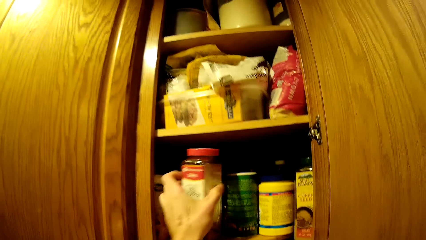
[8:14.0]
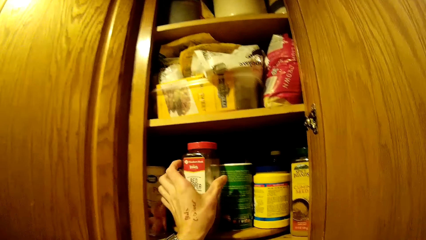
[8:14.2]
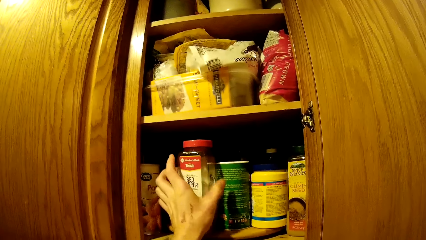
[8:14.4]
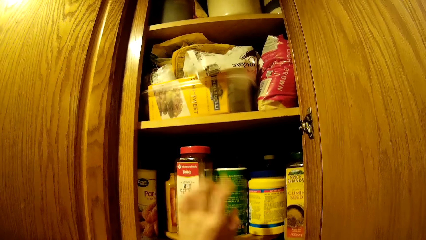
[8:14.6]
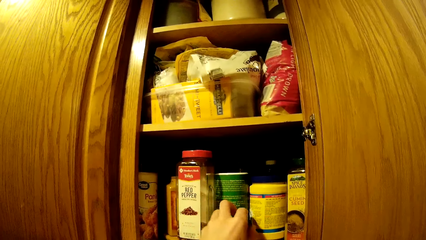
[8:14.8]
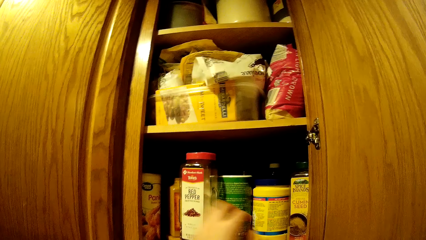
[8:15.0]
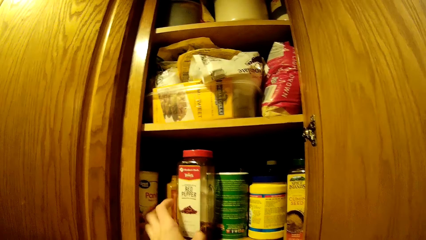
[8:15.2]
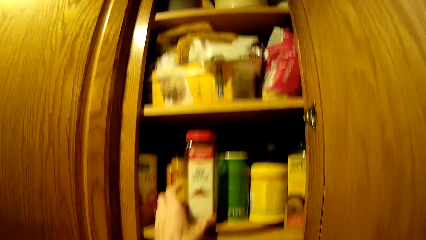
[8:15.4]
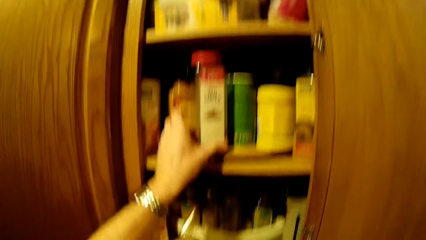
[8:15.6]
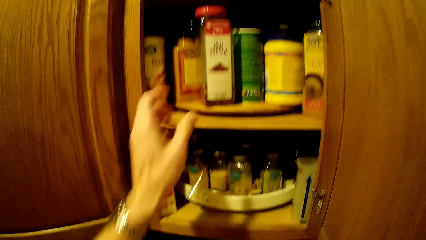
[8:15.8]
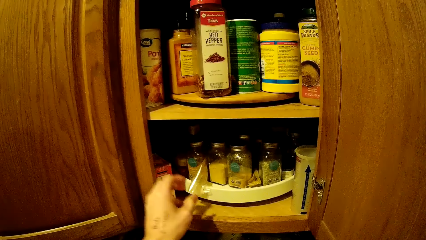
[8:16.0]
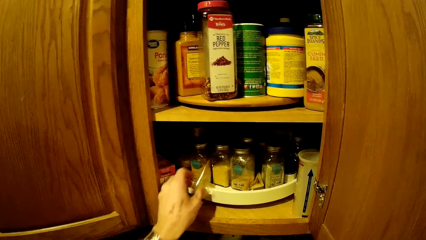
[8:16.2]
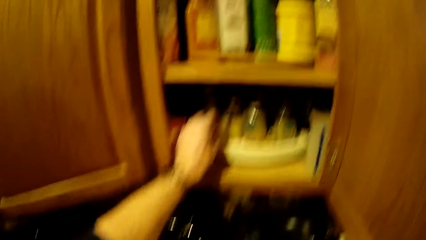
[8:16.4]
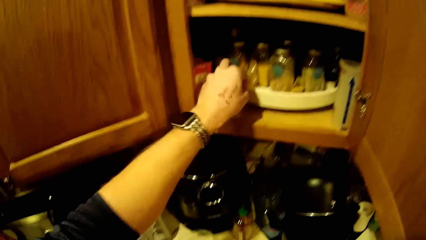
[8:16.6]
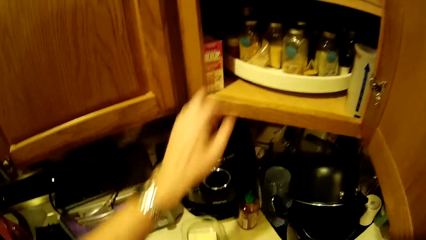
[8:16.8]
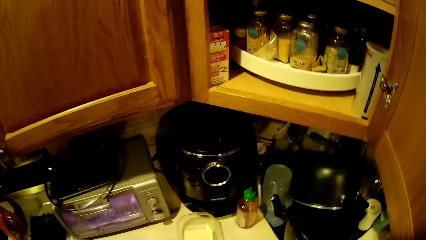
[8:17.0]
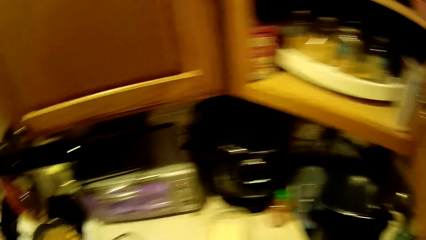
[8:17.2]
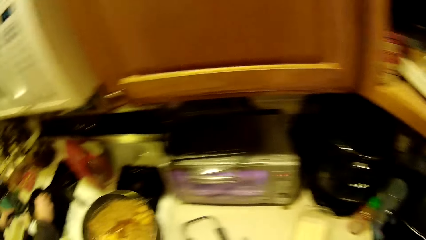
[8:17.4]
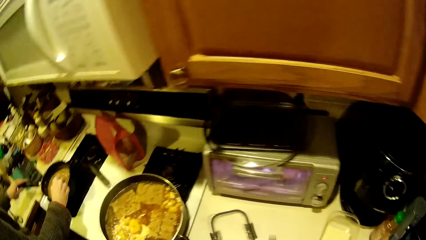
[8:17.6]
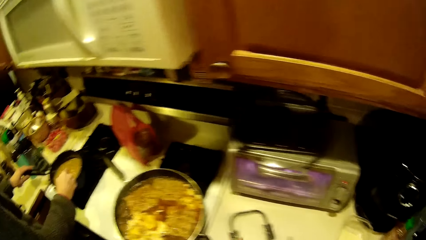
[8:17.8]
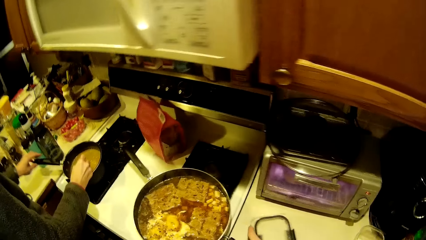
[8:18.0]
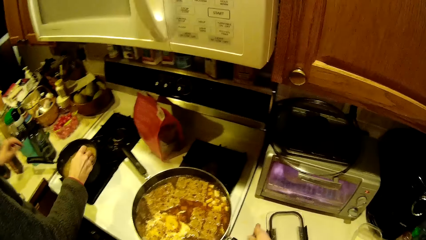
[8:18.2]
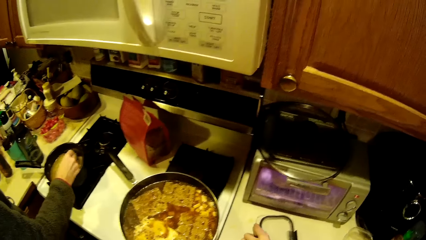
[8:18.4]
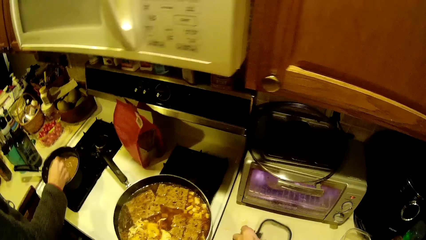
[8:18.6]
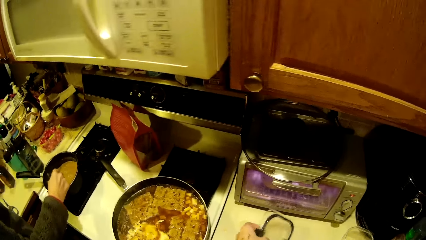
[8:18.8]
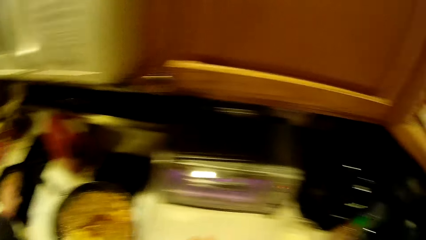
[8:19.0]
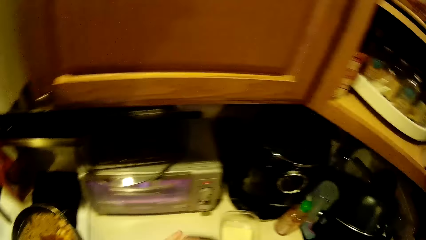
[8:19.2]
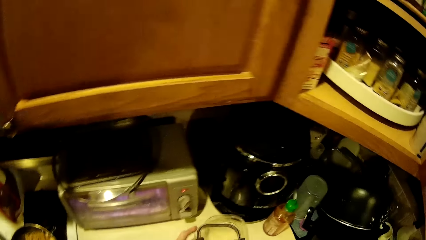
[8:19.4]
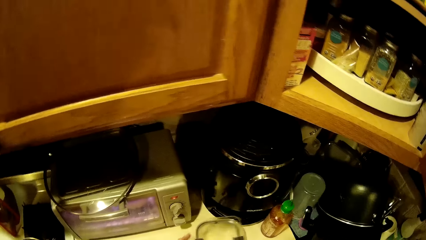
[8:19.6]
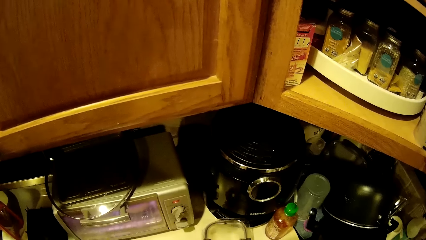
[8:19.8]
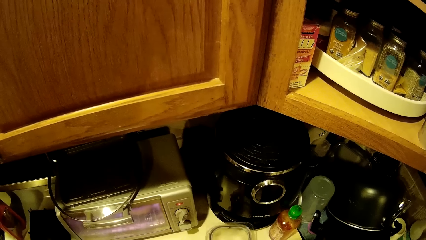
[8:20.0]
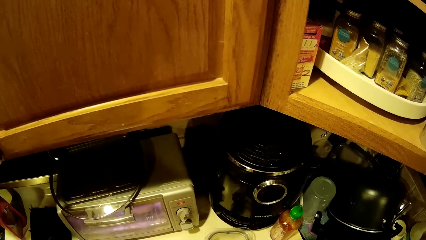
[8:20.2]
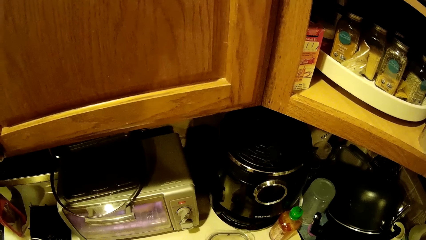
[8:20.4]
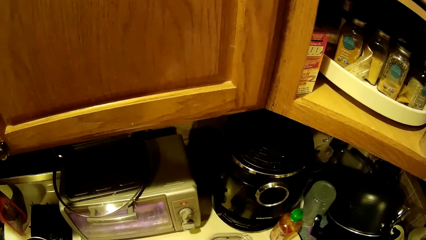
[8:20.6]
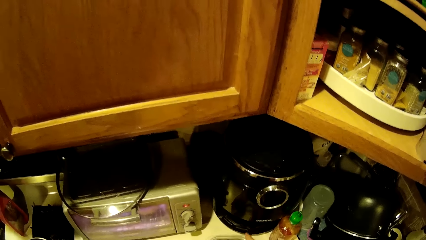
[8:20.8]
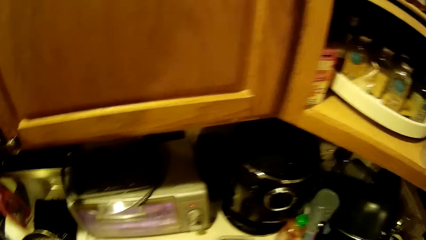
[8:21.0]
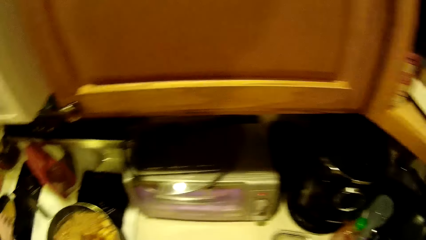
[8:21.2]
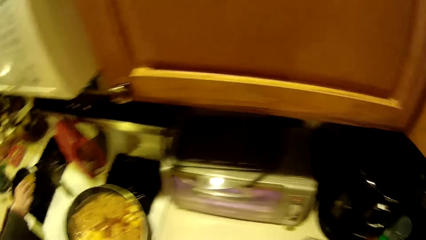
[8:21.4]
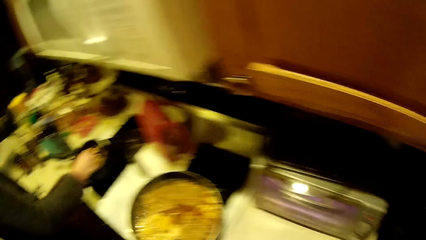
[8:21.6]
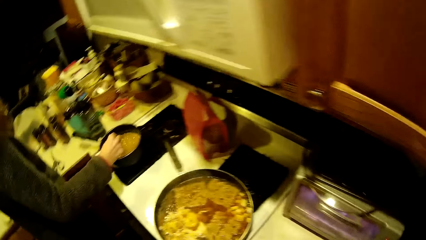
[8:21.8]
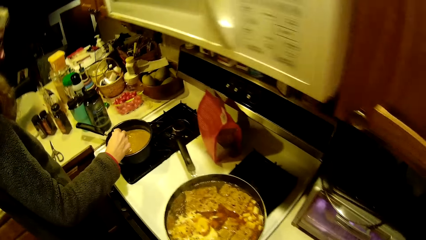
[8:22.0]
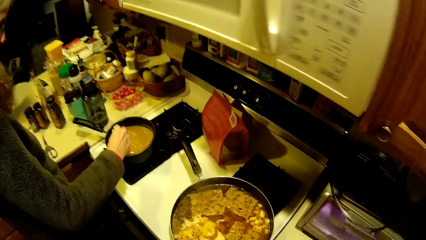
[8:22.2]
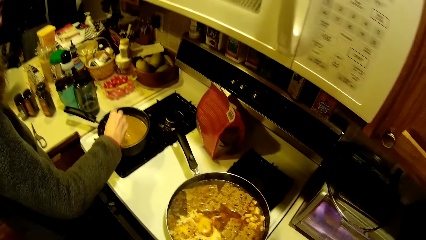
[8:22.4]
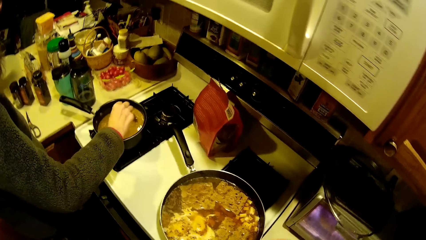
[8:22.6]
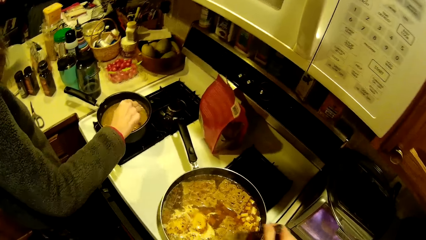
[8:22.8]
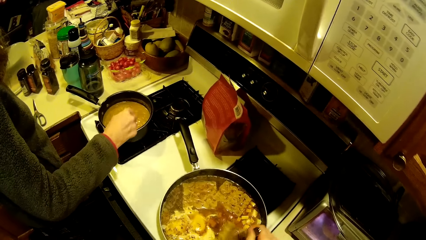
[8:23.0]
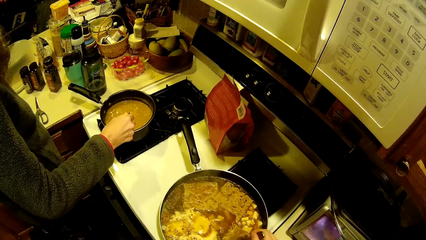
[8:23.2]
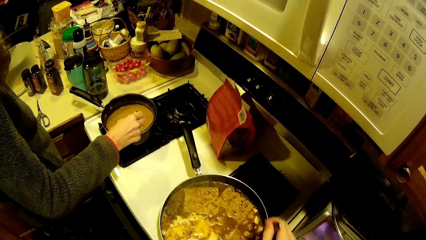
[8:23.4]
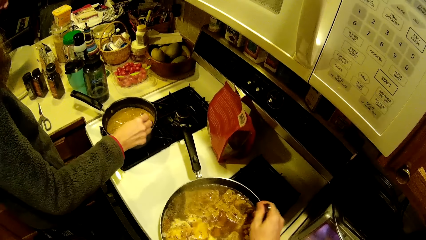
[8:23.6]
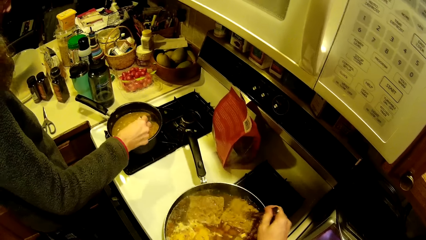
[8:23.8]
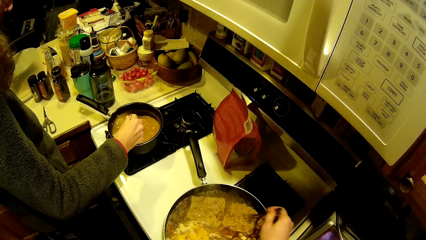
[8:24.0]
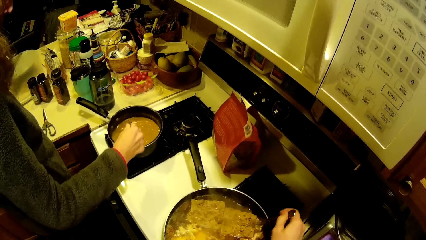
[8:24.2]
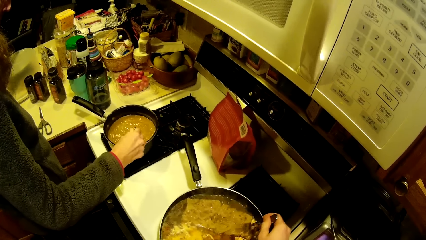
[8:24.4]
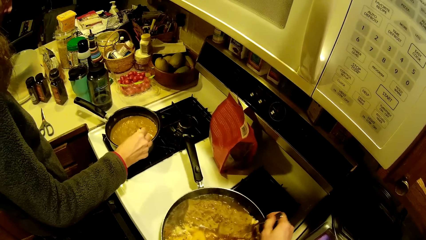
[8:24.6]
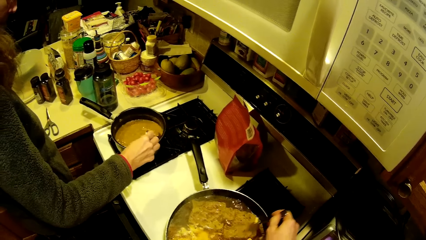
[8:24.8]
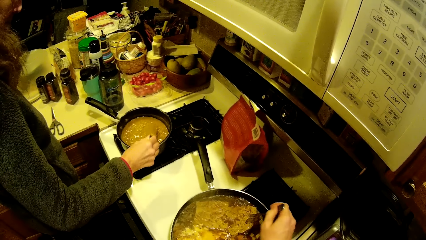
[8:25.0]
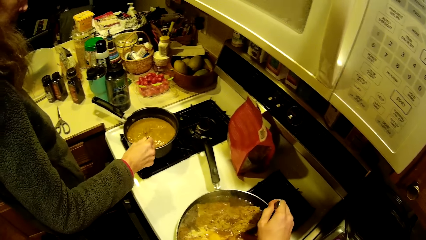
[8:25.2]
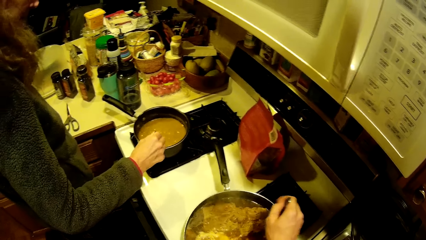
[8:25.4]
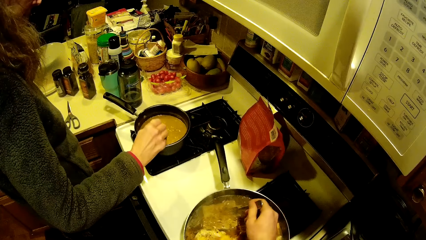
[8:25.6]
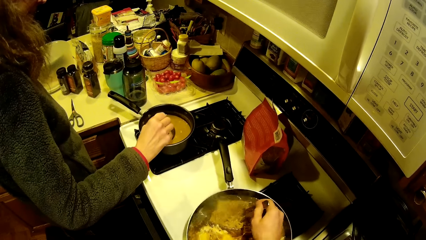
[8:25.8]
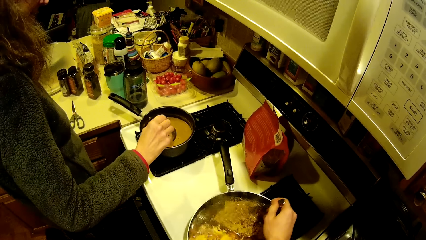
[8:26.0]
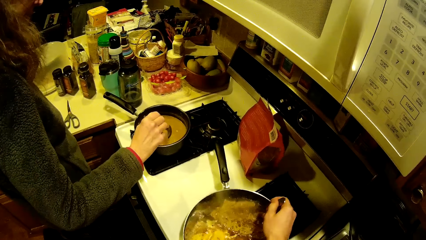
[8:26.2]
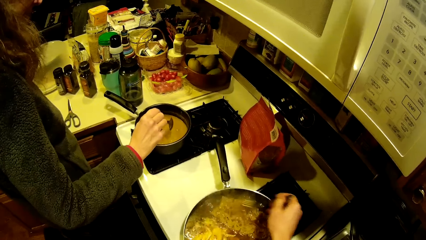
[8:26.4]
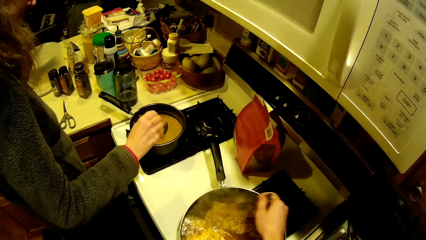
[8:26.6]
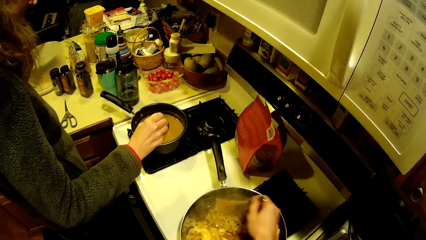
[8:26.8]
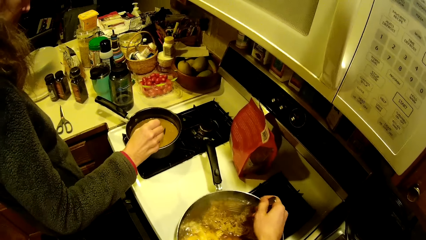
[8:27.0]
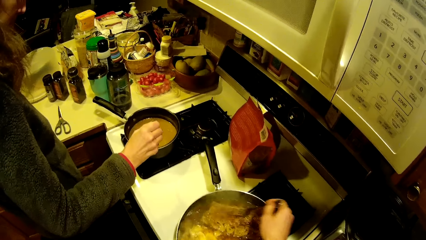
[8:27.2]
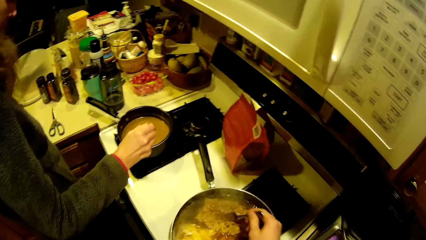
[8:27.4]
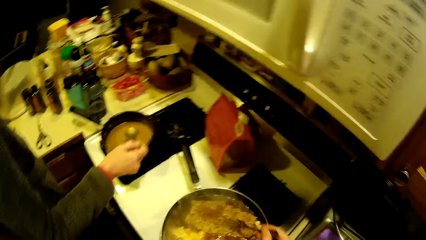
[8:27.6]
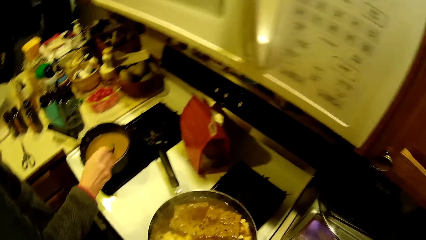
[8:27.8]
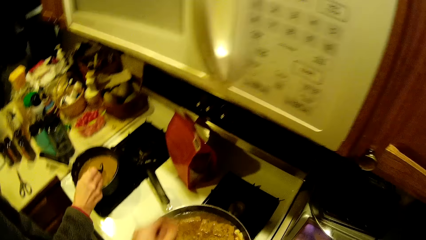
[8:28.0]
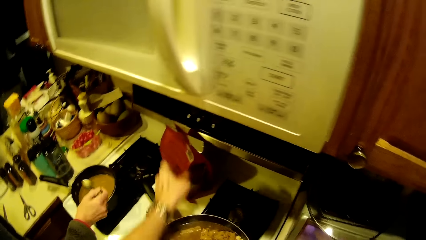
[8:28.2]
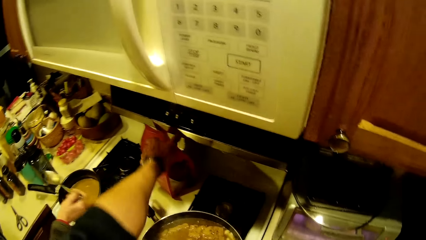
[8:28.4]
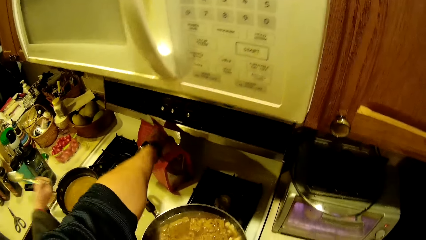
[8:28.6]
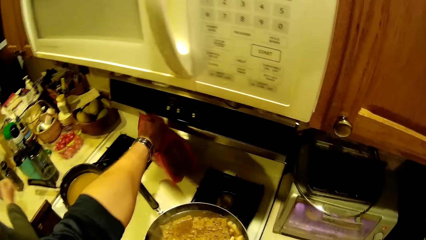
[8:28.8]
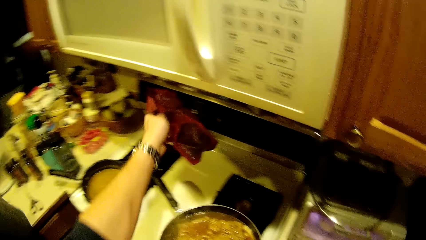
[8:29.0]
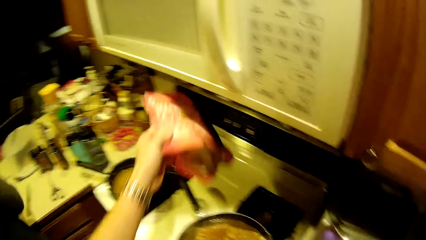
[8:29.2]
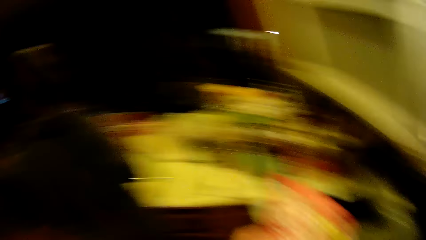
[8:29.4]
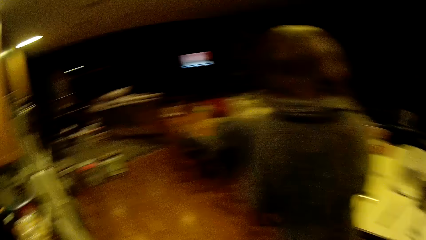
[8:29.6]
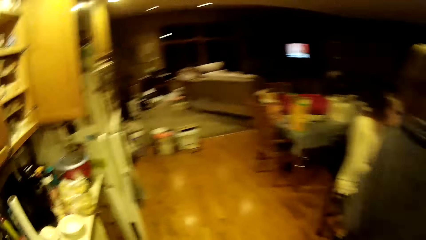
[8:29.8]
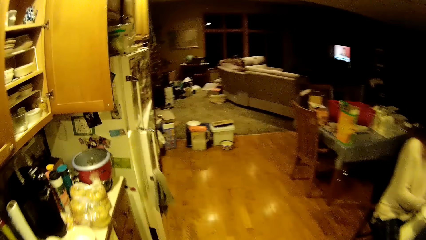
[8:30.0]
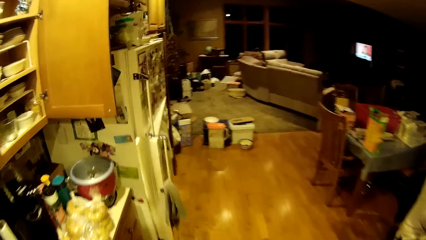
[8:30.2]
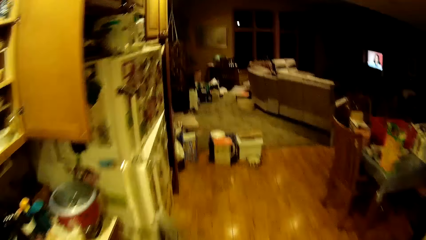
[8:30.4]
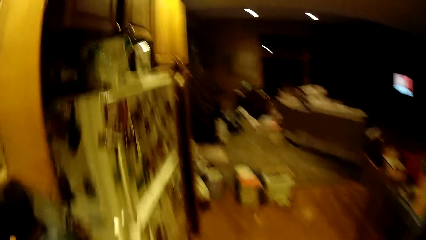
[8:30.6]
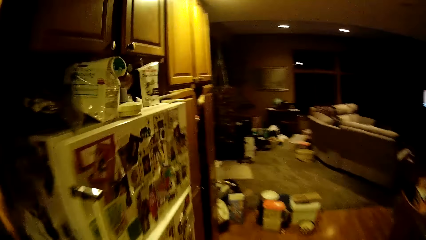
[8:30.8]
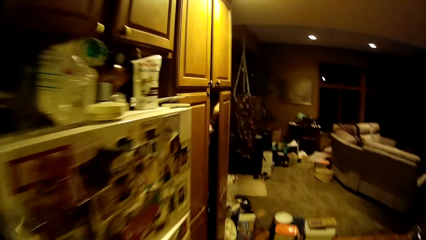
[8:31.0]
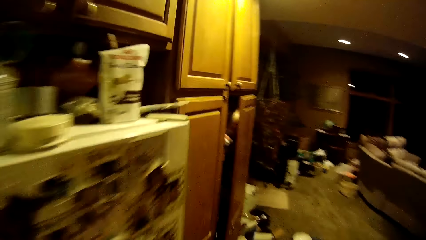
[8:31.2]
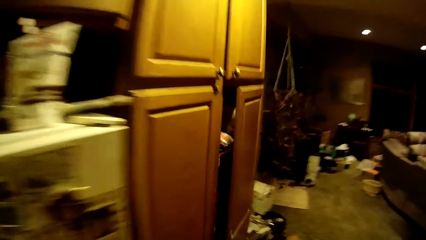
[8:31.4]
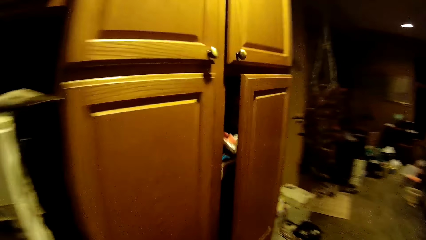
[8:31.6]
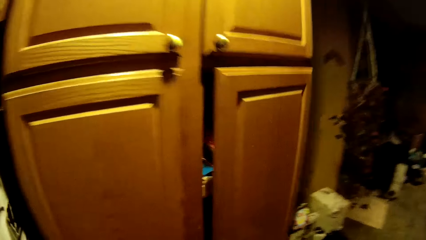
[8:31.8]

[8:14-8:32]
The camera wearer places the bottle of seasoning in the cabinet with his left hand. He touches a green tin in the cabinet with his left hand, and adjusts a nylon wrap in the cabinet lower deck with his left hand. A lady stirs something. The camera wearer interacts with items on the kitchen counter top with his hands. He stirs the noodles in the fry pan with the fork in his right hand. He picks the red bag of flour from the kitchen counter top with his left hand. He walks in the kitchen.
